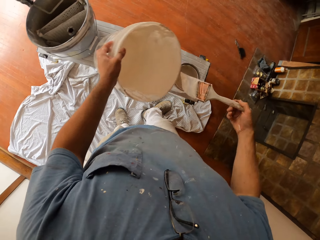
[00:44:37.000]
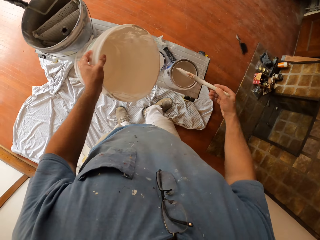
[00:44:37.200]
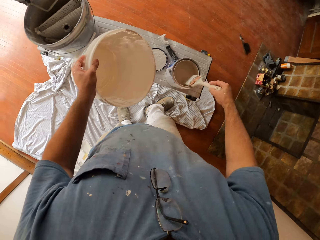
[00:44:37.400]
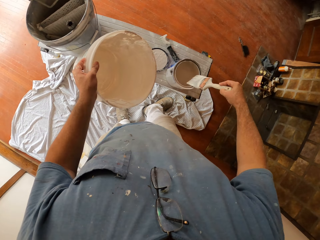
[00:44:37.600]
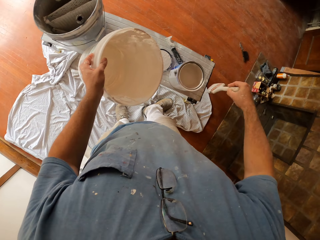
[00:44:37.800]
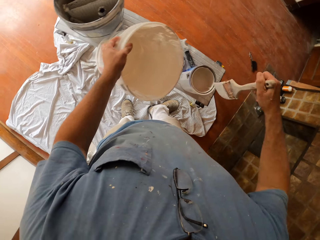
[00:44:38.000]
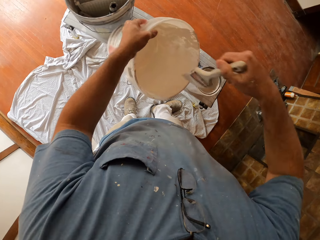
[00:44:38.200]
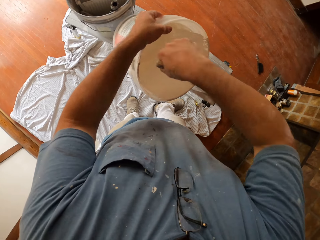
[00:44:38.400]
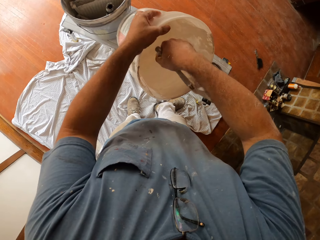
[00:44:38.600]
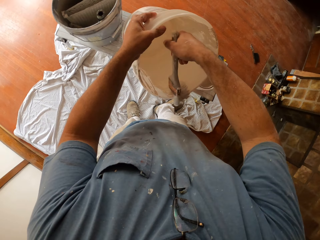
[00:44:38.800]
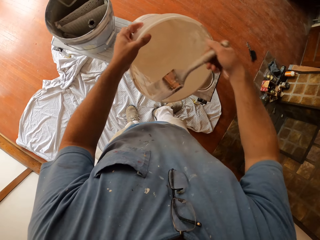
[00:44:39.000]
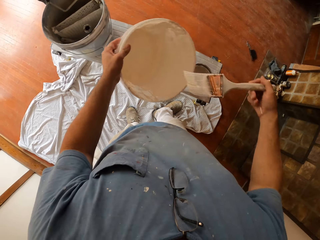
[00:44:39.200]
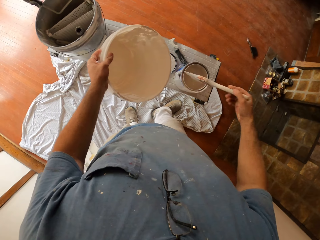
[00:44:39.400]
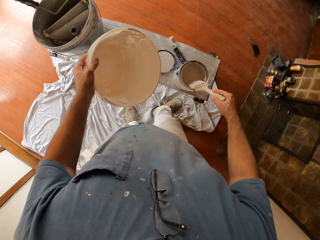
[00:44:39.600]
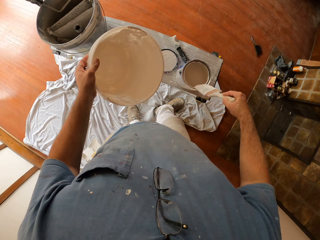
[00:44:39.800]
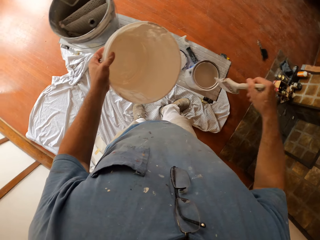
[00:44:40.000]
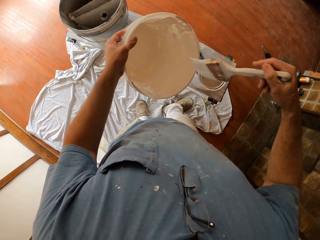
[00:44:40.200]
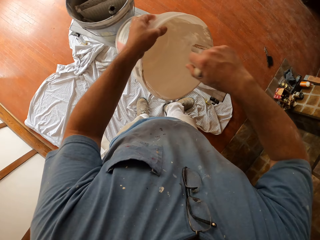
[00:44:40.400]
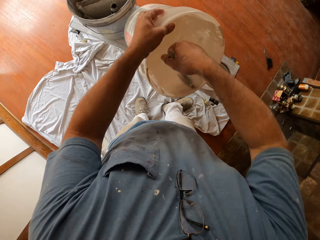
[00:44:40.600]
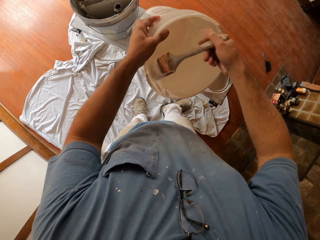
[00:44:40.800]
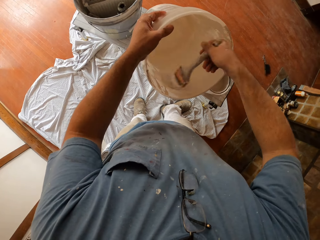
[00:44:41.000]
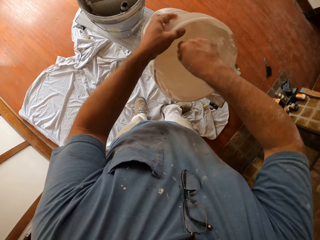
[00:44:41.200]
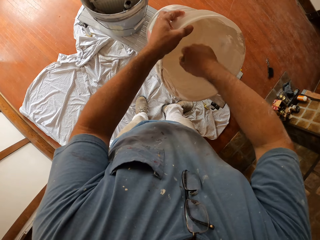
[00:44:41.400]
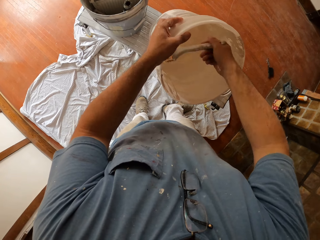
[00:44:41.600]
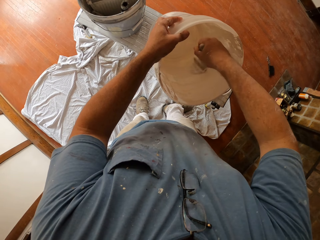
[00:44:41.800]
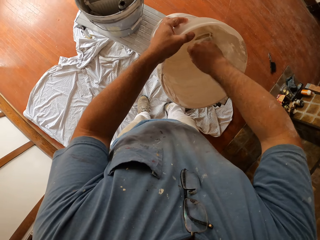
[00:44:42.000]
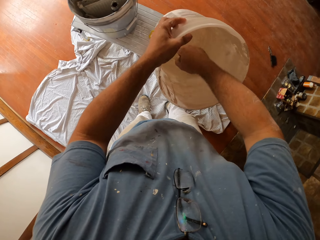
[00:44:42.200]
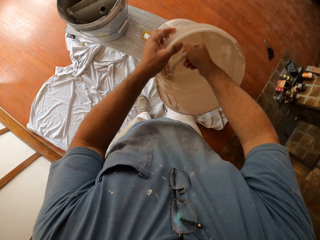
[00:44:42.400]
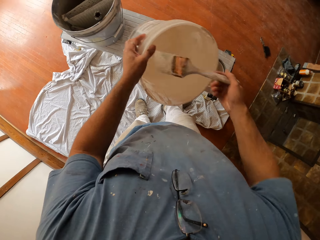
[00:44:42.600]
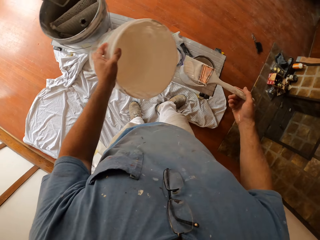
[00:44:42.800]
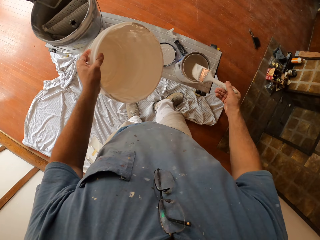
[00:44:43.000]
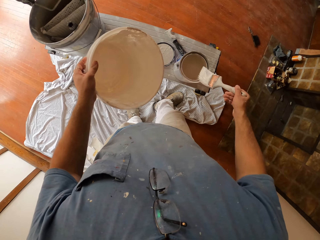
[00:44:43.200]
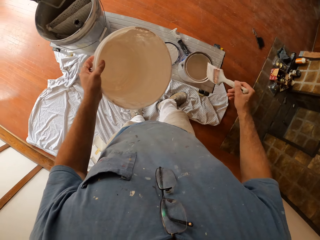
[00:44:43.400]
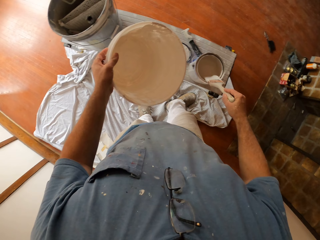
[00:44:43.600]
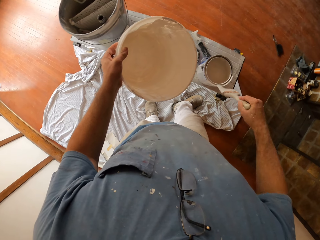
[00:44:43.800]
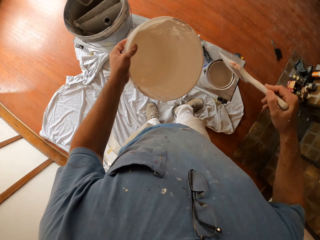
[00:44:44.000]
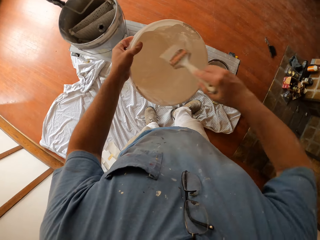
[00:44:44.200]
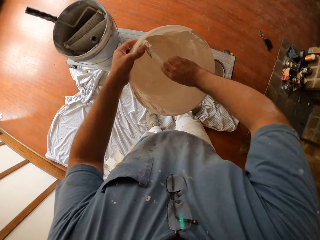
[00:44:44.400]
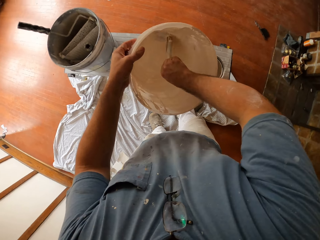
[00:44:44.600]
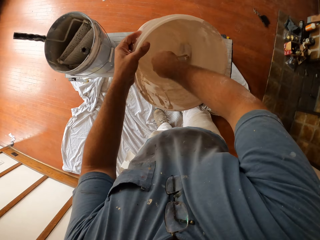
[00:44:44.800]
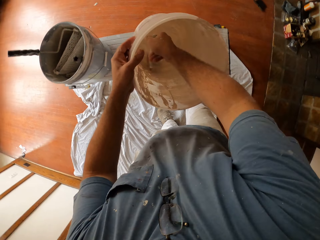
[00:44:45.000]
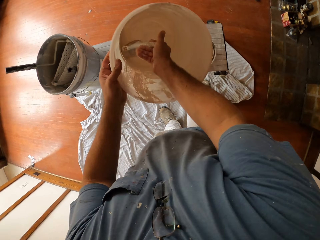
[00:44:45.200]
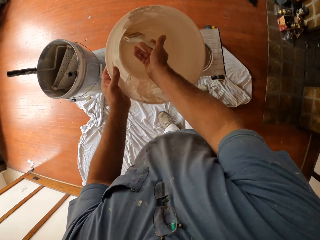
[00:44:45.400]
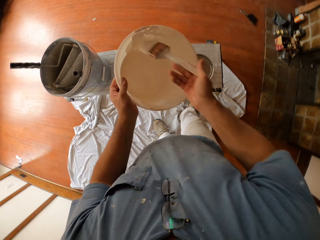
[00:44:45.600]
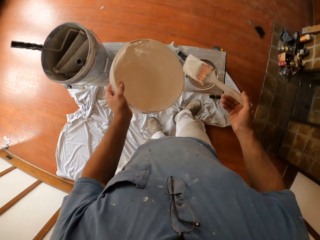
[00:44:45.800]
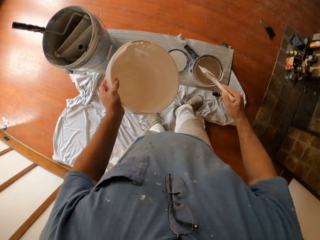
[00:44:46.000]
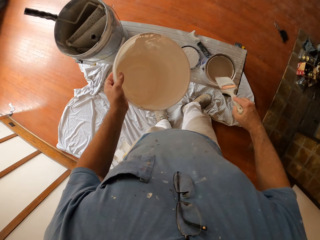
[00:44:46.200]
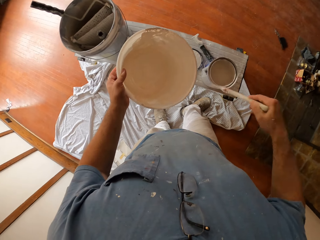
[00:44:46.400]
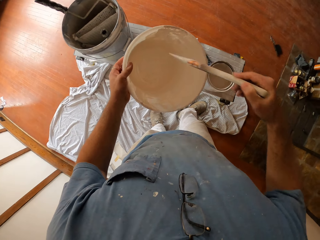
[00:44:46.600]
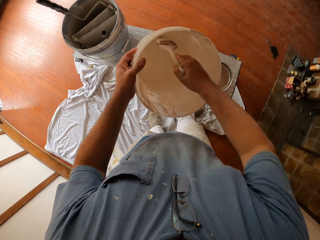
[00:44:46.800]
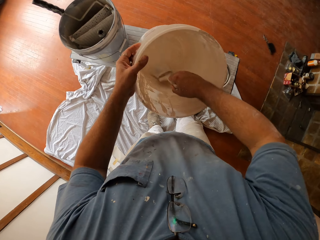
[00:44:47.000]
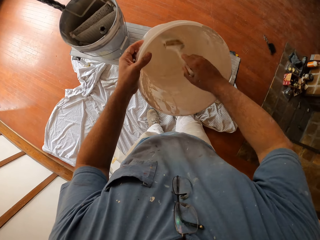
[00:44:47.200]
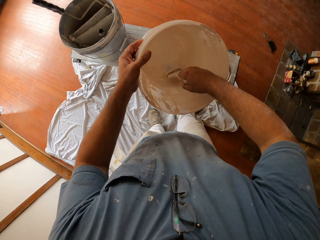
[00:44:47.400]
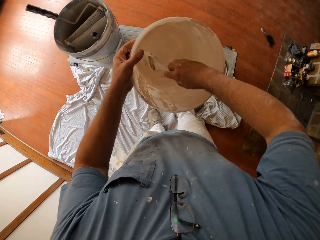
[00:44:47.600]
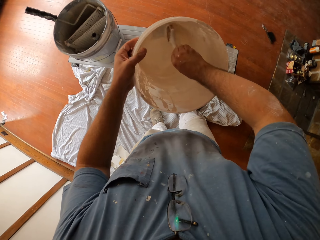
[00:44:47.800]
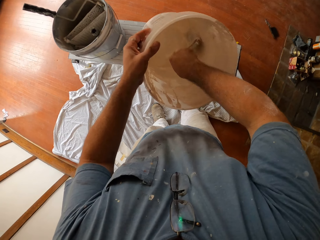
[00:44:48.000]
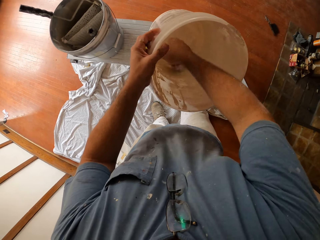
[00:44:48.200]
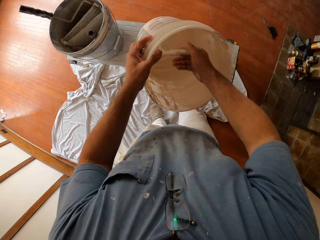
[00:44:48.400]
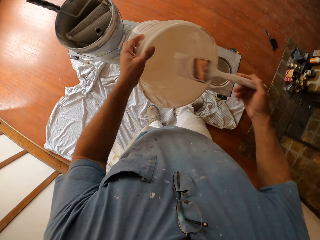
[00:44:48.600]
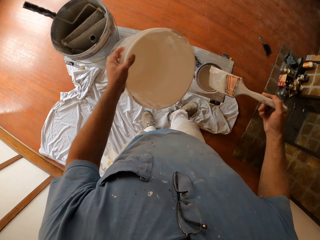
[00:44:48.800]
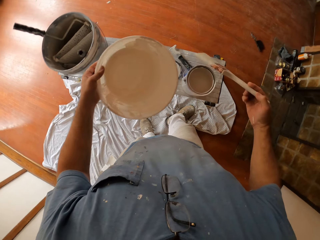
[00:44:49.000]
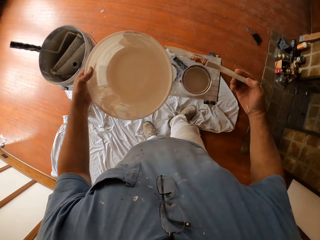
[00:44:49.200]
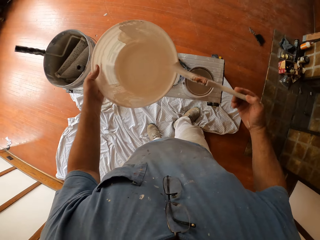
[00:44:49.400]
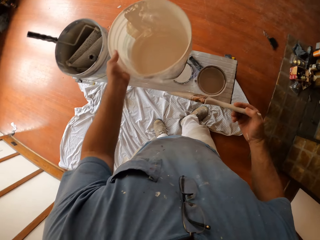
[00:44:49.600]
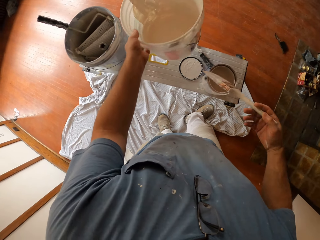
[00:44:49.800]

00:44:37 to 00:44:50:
The camera wearer wipes the paint brush on the brim of the paint bucket on the table. They scoop paint out of the paint bucket with the paint brush. They wipe the paint brush on the brim of the paint bucket on the table. They scoop paint out of the paint bucket with the paint brush. They wipe the paint brush on the brim of the paint bucket on the table. They scoop paint out of the paint bucket with the paint brush. They wipe the paint brush on the brim of the paint bucket on the table. They scoop paint out of the paint bucket with the paint brush.

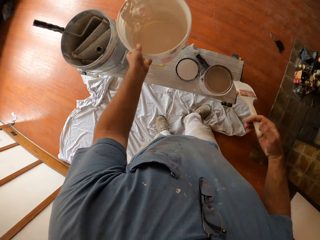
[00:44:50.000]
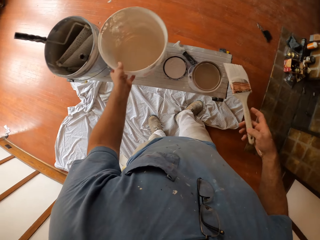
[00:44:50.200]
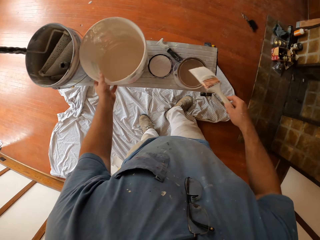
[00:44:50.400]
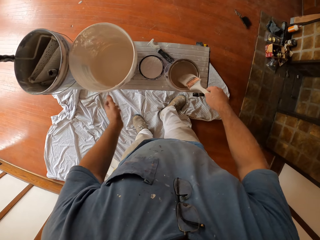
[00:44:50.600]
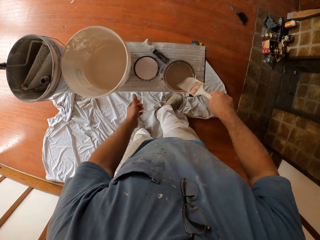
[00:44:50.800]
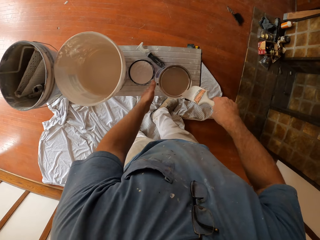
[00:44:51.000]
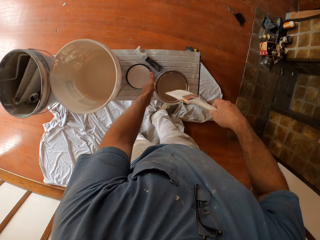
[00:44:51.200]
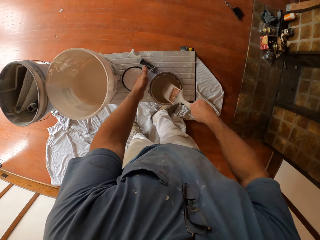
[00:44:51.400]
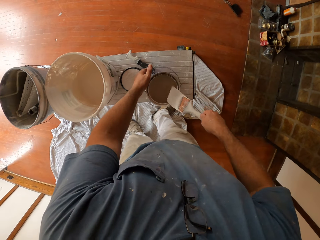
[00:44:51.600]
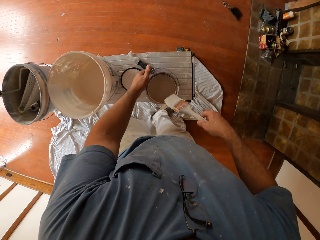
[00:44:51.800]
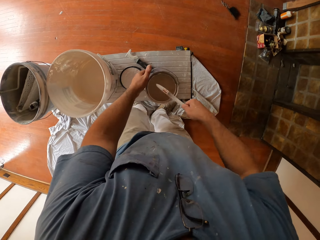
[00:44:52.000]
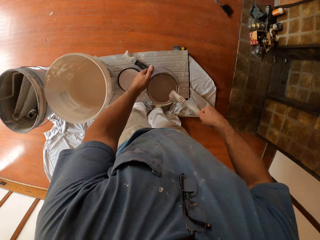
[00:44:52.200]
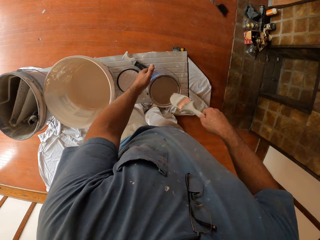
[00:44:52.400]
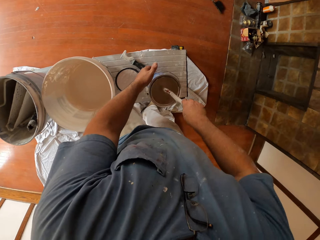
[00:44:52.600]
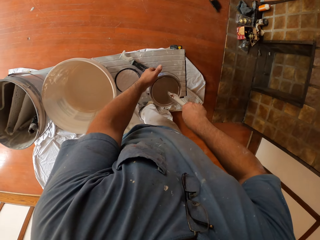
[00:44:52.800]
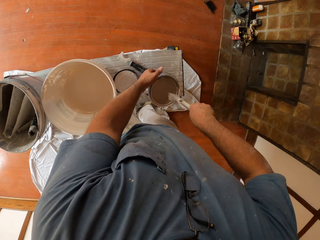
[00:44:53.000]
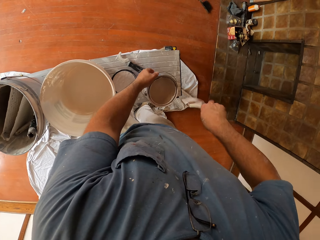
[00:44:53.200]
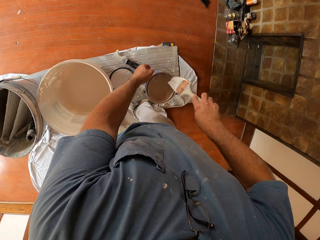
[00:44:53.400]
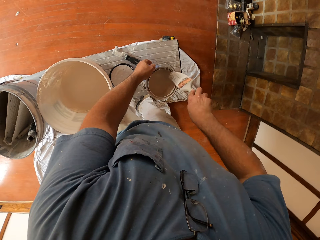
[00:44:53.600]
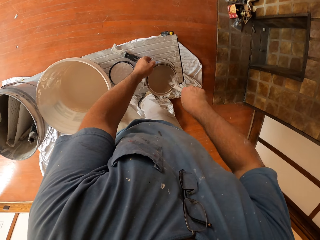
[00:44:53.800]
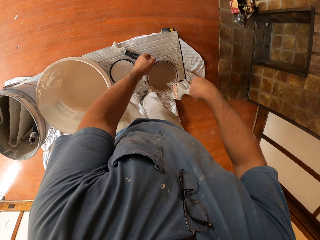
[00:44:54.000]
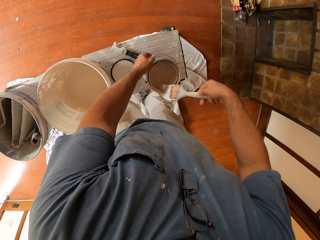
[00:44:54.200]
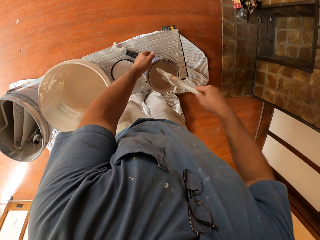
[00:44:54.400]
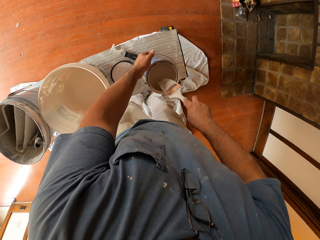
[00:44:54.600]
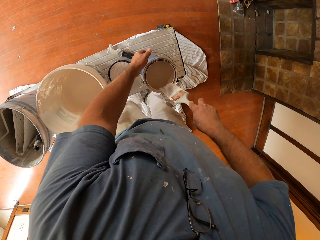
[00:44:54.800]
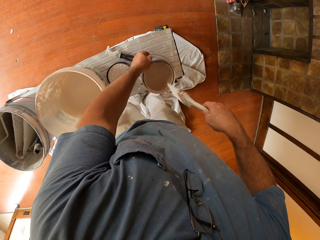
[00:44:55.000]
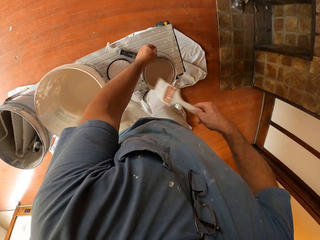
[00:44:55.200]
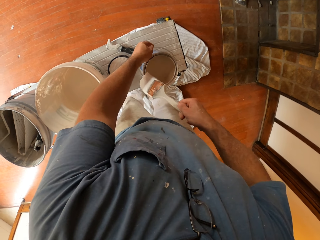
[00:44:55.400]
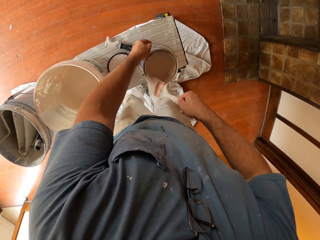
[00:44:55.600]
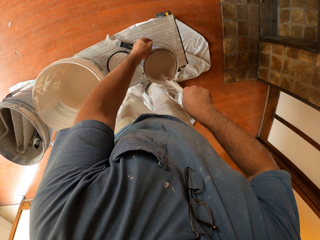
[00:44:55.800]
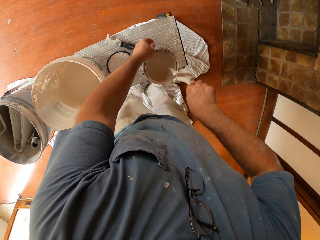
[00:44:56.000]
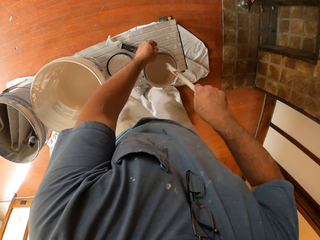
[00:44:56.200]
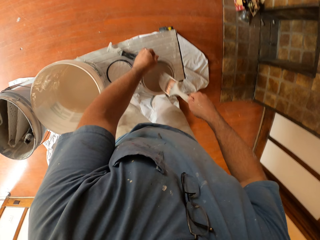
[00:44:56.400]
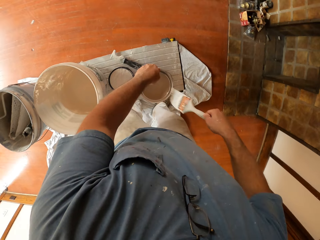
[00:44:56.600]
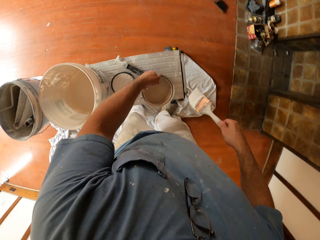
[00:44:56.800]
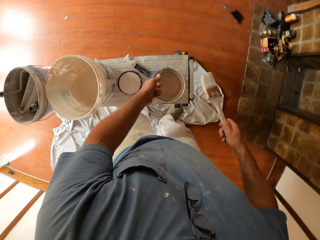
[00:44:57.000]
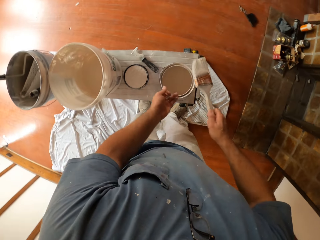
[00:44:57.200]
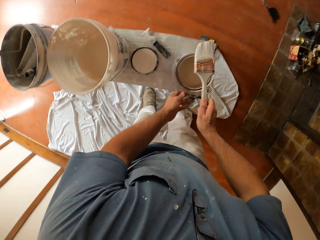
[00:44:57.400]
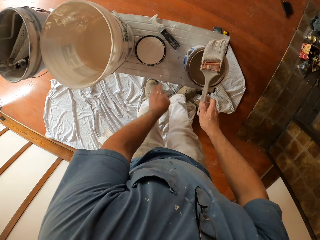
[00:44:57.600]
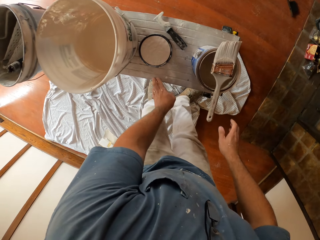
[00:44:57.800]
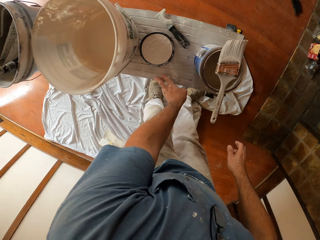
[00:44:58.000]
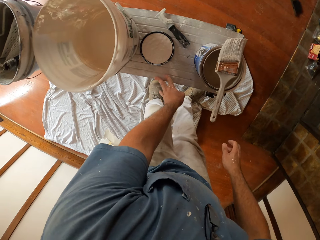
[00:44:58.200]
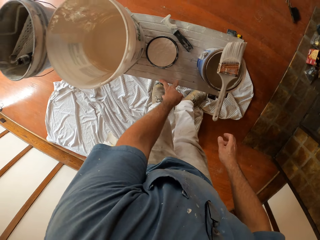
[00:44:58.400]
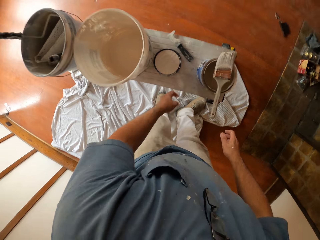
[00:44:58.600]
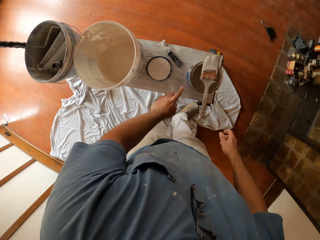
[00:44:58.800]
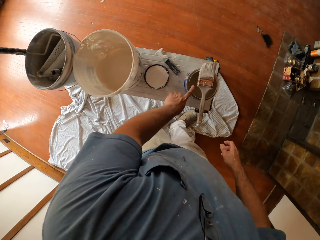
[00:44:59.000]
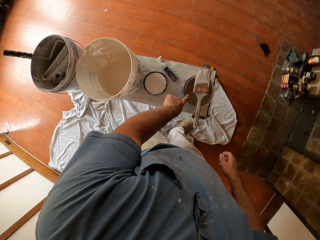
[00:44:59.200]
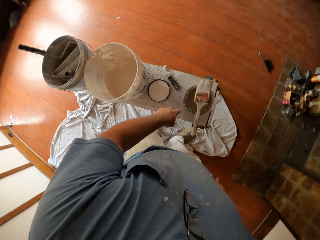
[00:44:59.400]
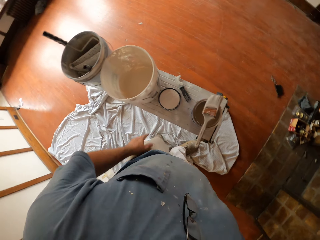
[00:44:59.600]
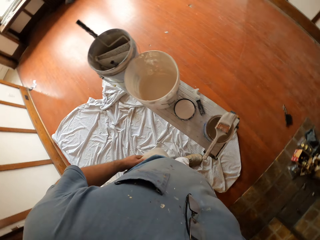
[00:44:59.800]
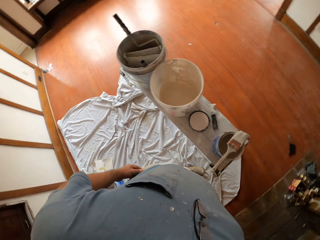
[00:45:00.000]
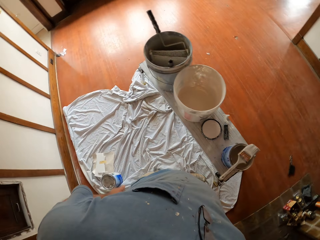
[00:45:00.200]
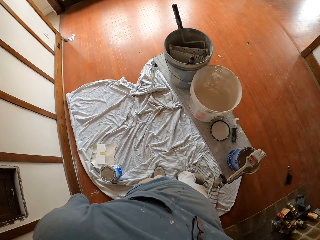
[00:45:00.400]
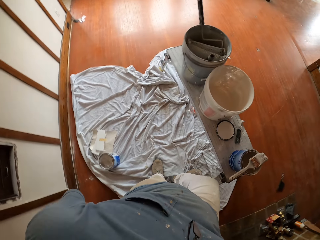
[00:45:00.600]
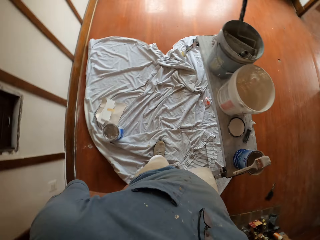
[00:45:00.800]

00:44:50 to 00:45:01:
The camera wearer drops the paint bucket on the table. He wipes the paint brush on the brim of the paint bucket on the table. He holds the paint, lifts the handle of the paint bucket on the table and scrapes paint from the brush. He turns the paint bucket on the table around. He drops the paint brush on the paint bucket on the table. He wipes paint off the table with his finger. He wipes paint off his finger on the brim of the paint bucket. He moves around the house. He touches the sides of his trousers with his hands.
